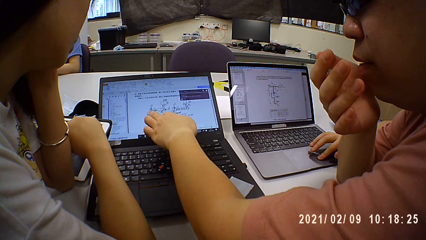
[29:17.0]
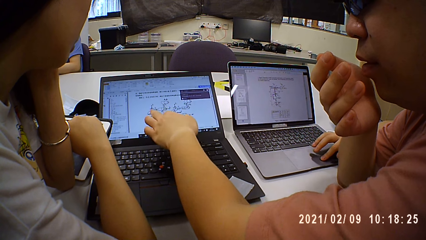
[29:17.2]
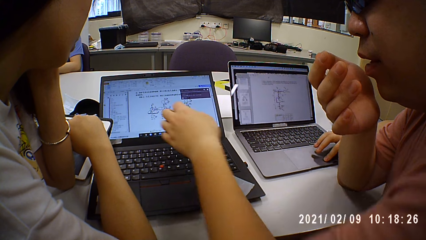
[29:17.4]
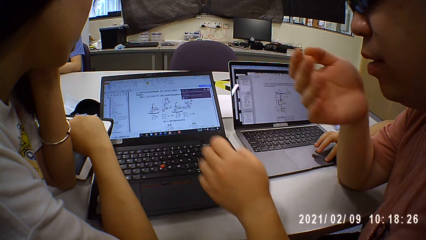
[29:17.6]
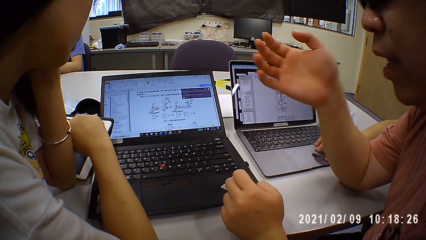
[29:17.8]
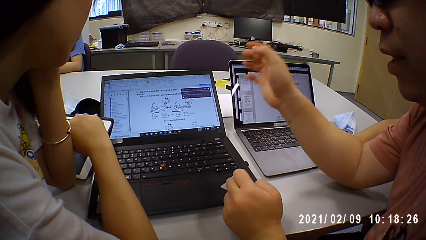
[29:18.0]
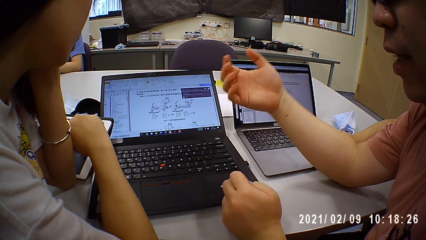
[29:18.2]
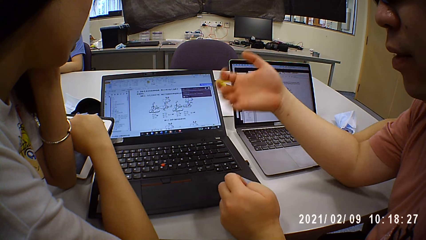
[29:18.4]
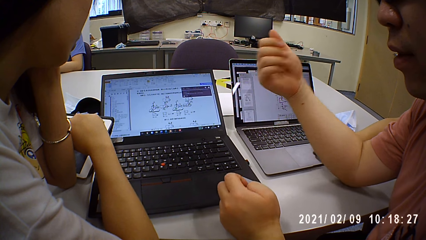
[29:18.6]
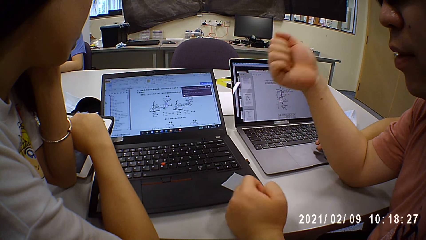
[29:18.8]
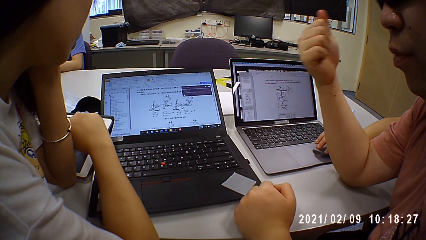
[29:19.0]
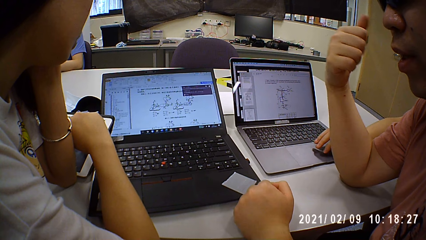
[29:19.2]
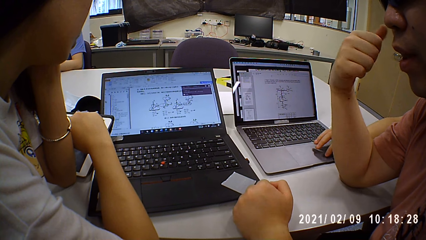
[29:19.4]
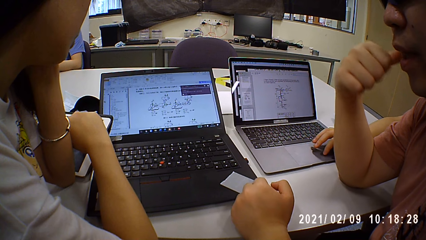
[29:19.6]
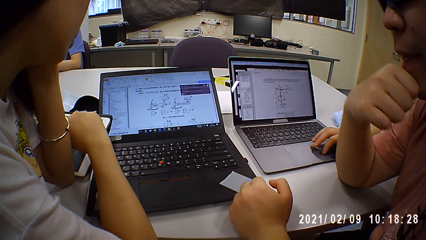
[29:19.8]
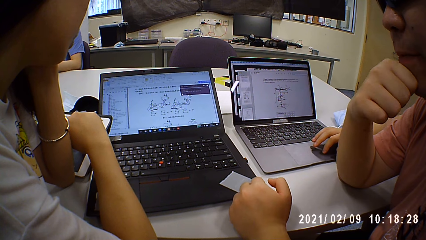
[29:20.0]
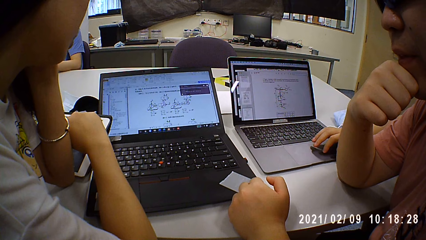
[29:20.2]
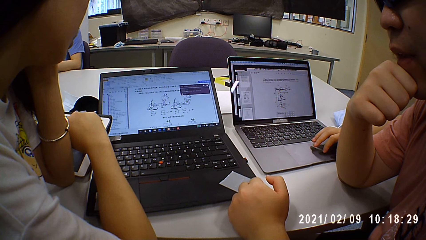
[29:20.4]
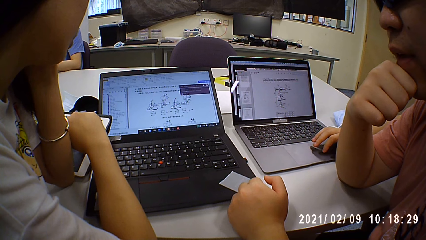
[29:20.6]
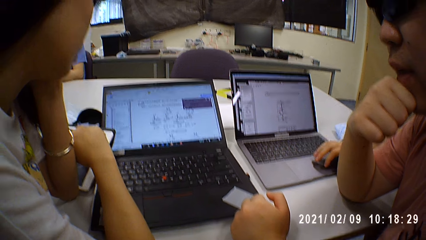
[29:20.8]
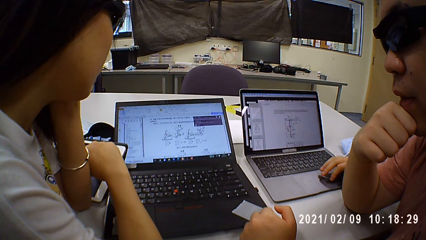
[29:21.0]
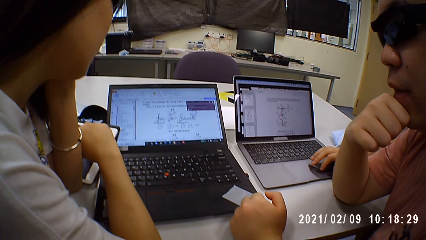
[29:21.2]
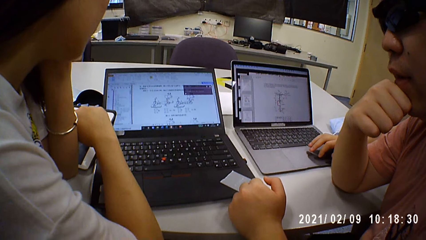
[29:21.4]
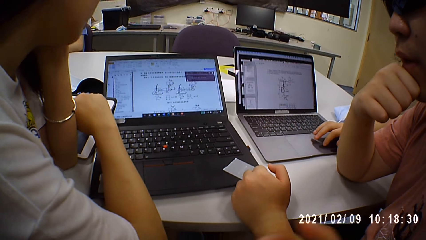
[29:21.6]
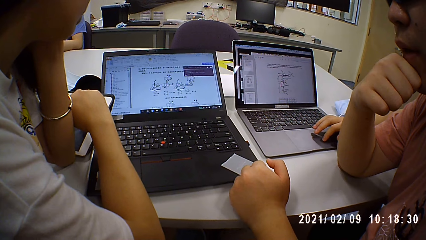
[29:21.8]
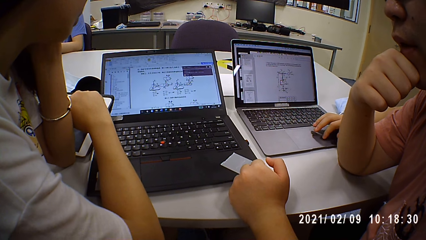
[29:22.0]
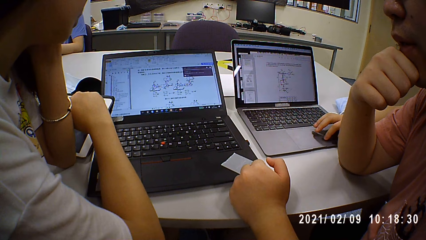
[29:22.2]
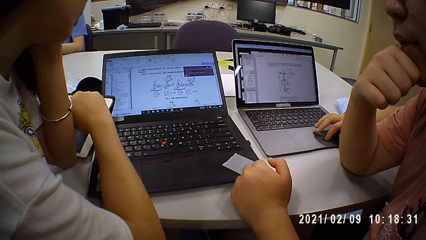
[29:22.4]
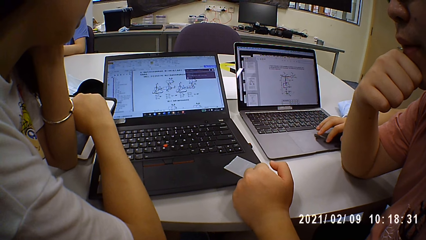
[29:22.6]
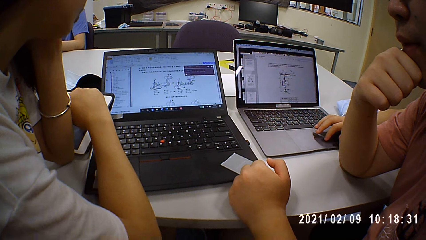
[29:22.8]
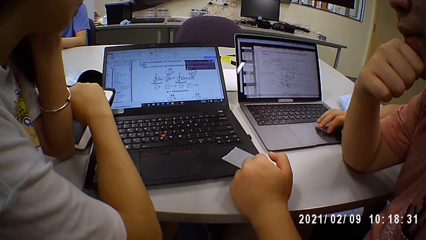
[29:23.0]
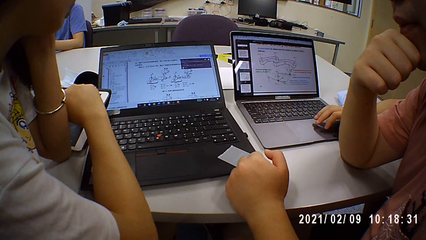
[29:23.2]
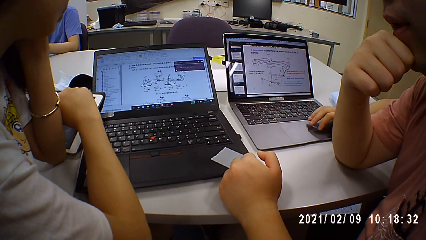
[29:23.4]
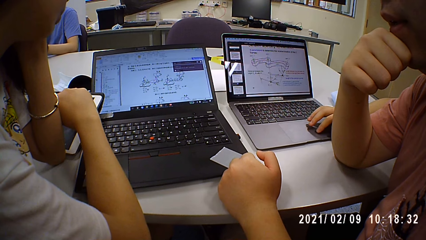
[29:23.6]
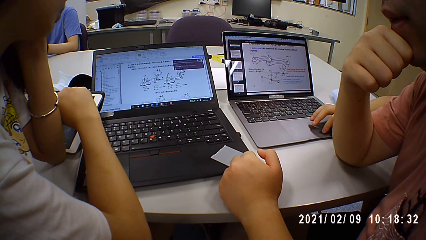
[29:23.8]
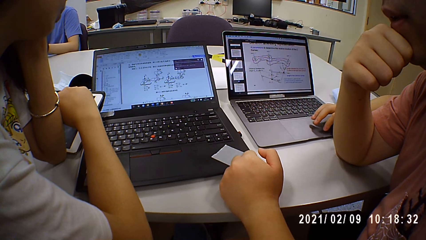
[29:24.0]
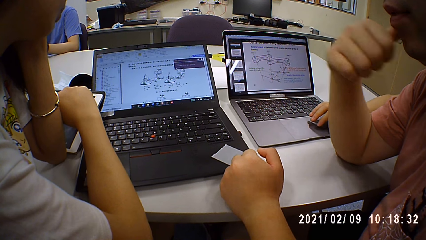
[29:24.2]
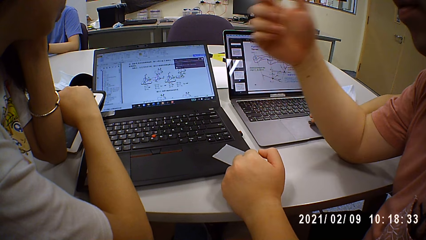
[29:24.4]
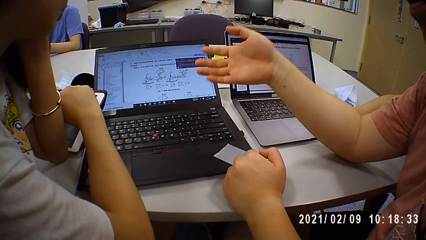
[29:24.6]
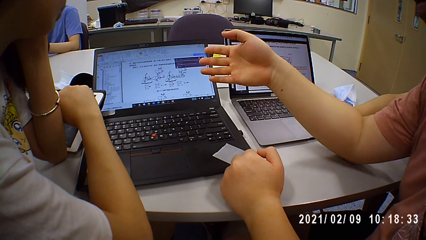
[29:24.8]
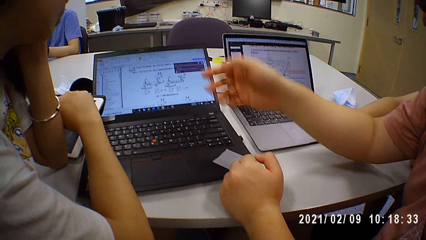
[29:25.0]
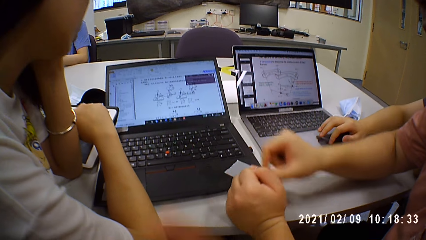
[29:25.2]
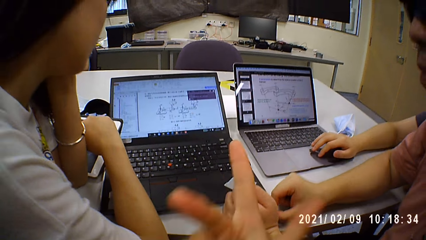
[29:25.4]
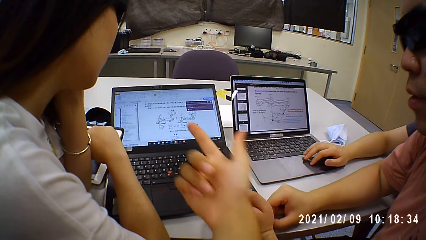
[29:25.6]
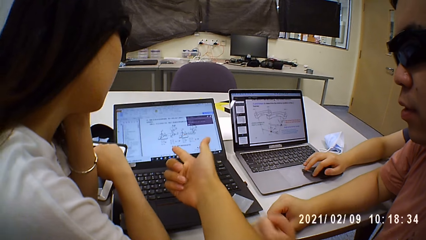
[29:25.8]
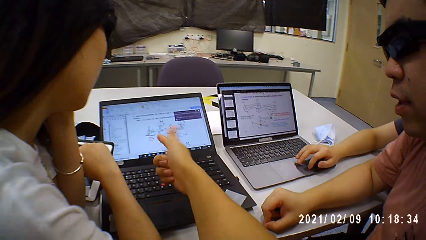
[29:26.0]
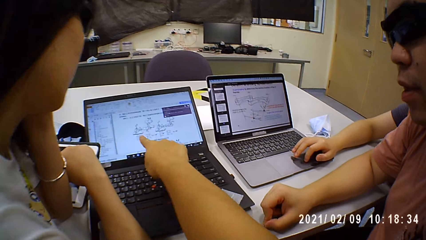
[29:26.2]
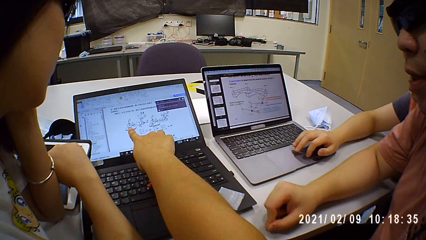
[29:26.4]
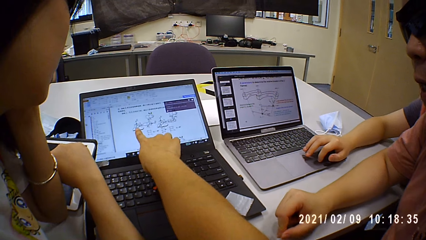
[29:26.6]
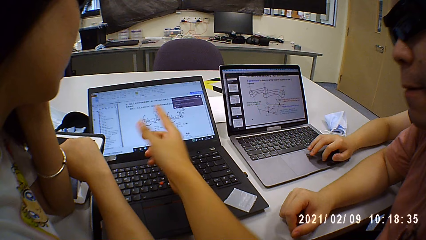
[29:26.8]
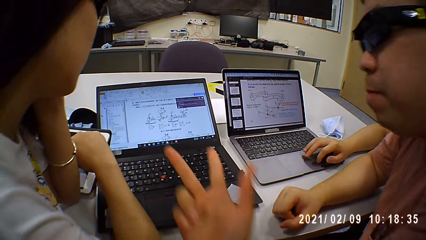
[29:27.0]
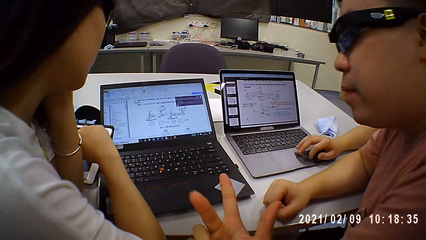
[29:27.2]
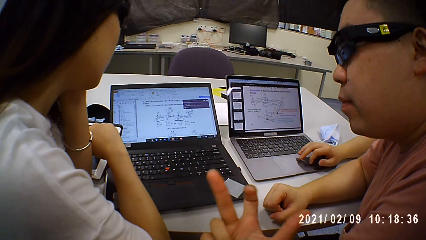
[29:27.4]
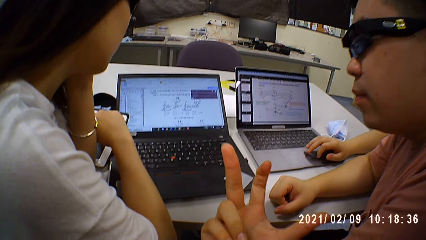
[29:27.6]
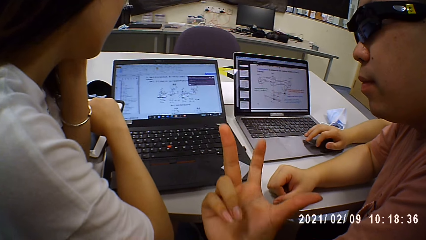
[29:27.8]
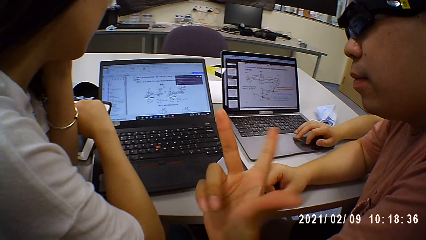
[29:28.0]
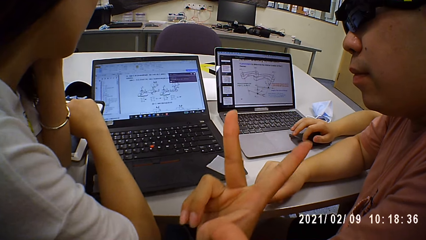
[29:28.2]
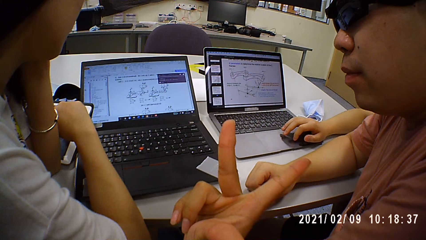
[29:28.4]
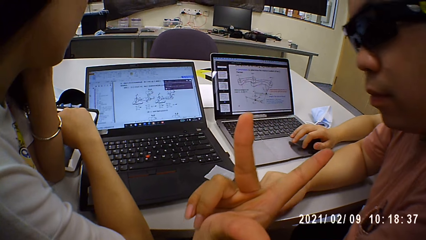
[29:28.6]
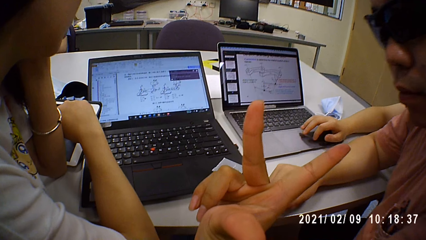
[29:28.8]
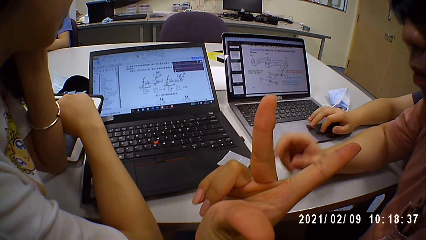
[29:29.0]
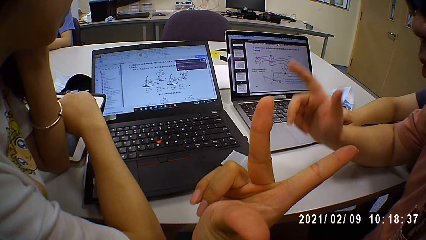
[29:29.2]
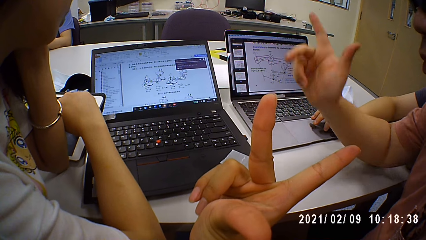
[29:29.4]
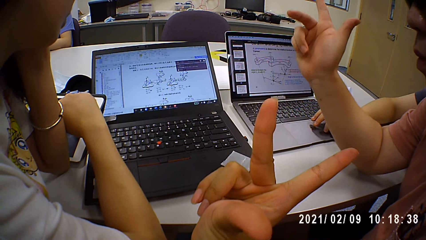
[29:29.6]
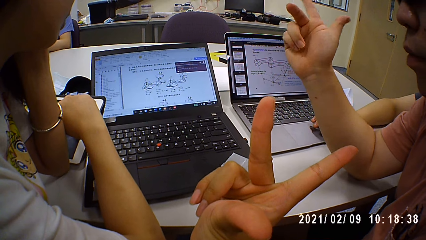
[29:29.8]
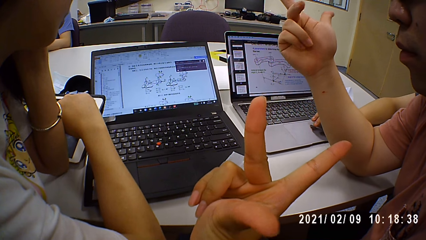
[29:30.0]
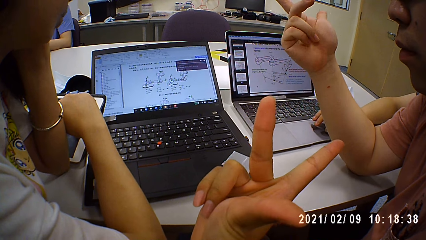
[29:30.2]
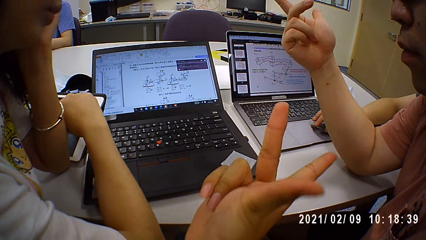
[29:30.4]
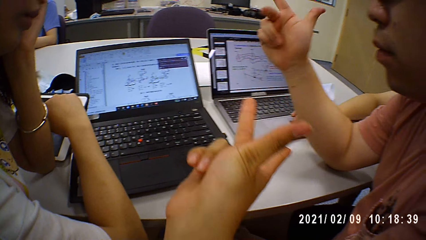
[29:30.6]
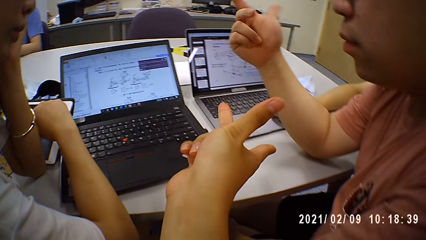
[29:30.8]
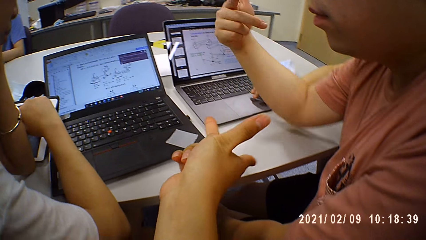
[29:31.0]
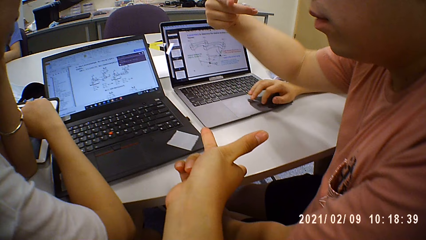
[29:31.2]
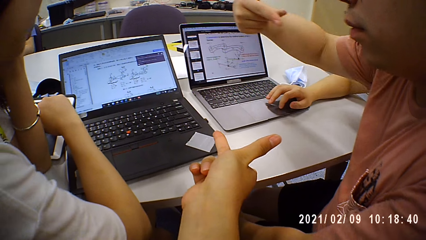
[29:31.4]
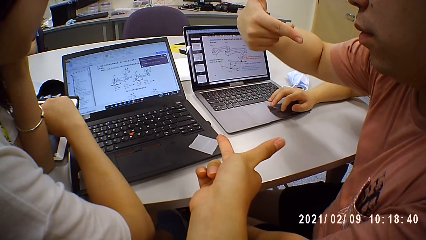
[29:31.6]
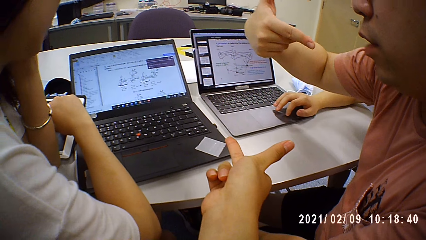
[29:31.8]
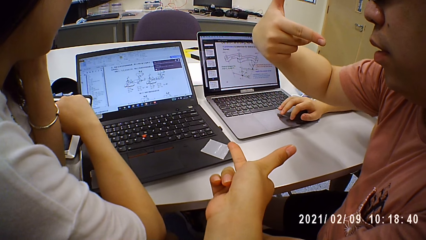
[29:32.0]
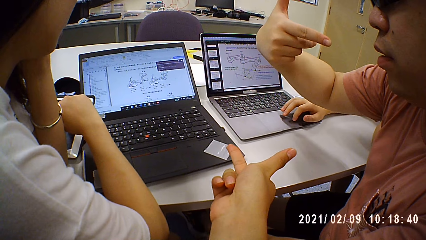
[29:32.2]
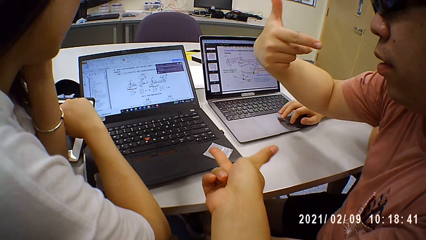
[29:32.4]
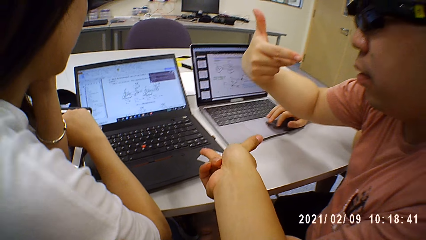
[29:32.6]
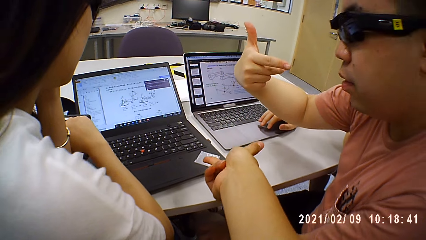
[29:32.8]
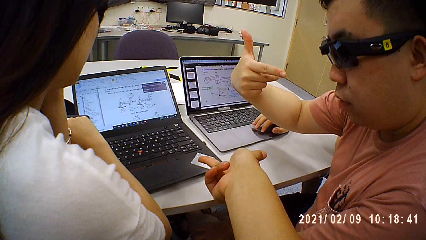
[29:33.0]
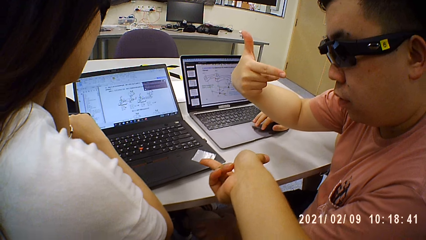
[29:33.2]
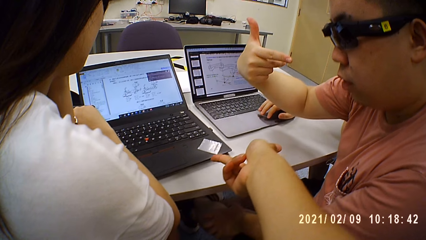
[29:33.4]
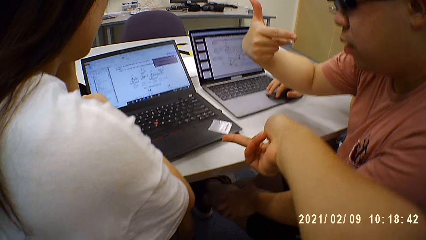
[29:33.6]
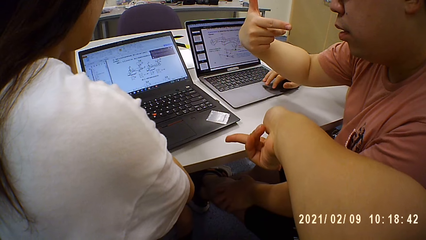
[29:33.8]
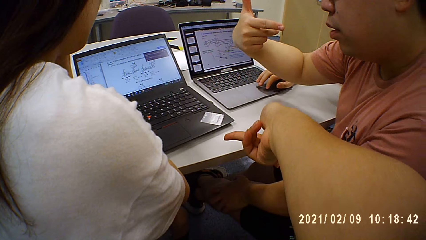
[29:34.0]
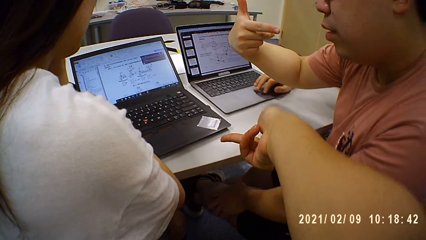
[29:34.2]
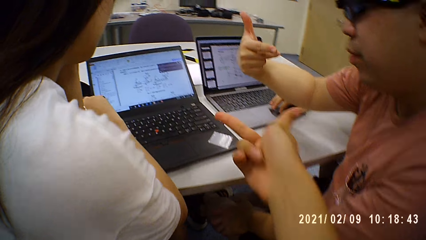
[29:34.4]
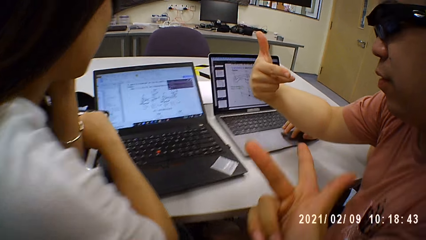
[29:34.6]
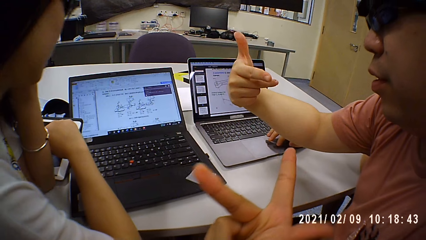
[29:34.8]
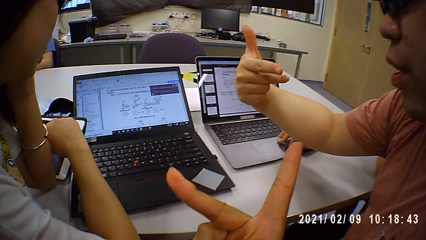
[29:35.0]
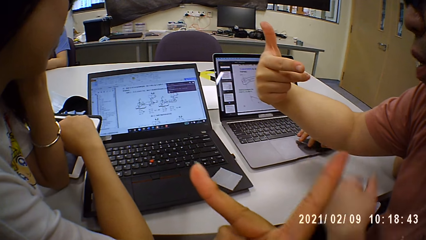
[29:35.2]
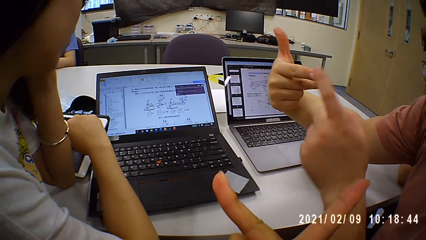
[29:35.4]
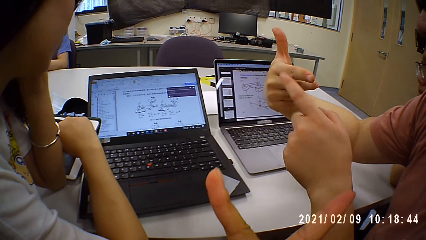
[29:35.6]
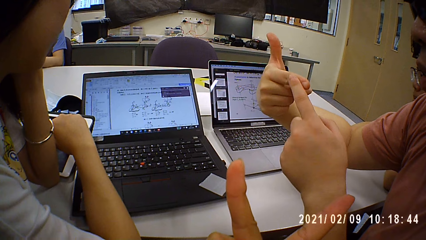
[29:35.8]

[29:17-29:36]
The camera wearer points on the laptop. They show an action on the laptop. A person looks at the laptop. Another person shows signs with hands. The camera wearer shows signs with fingers.
